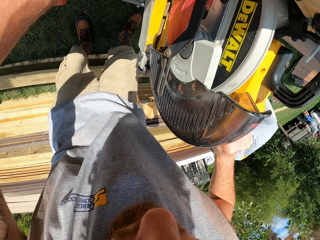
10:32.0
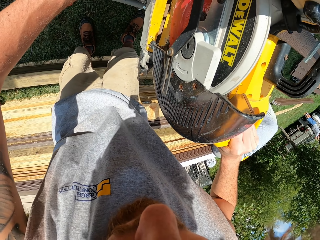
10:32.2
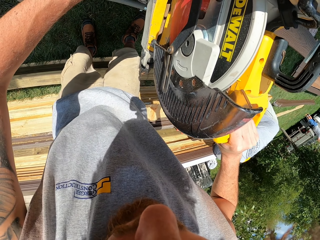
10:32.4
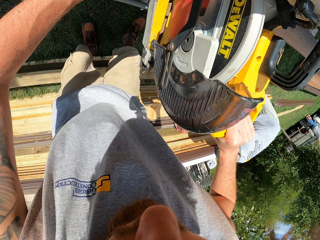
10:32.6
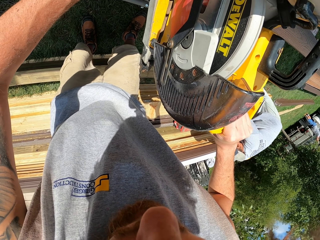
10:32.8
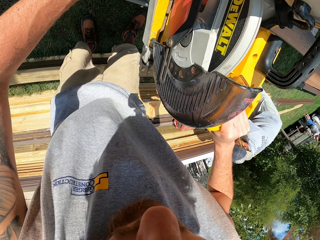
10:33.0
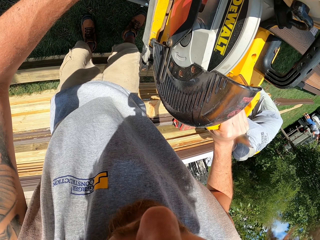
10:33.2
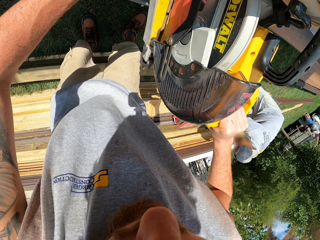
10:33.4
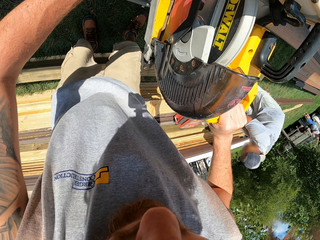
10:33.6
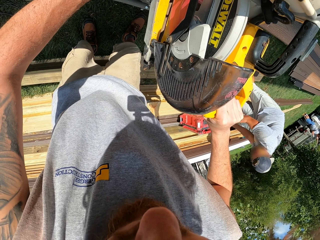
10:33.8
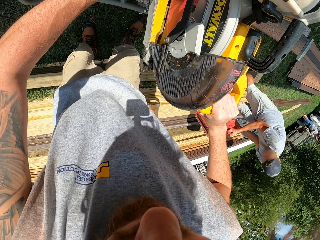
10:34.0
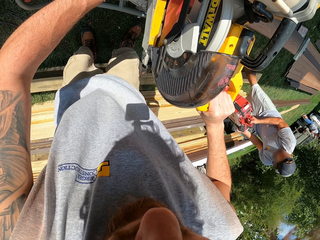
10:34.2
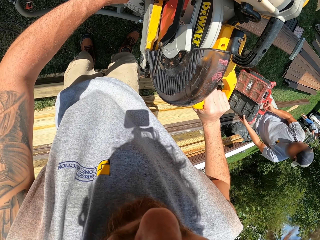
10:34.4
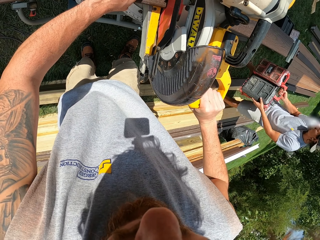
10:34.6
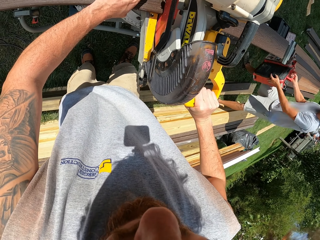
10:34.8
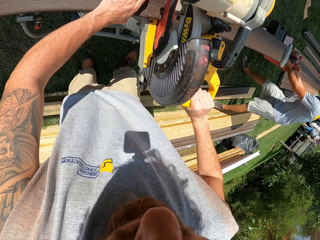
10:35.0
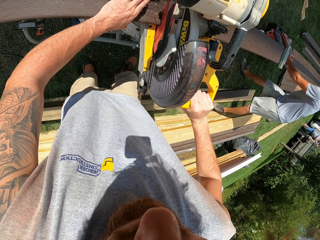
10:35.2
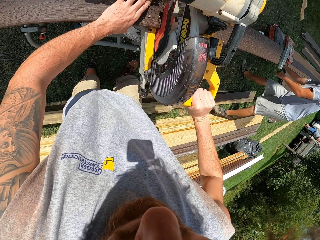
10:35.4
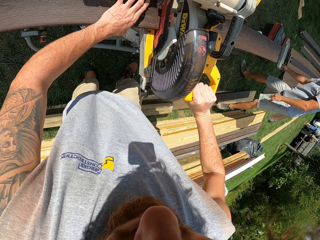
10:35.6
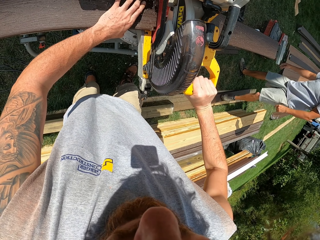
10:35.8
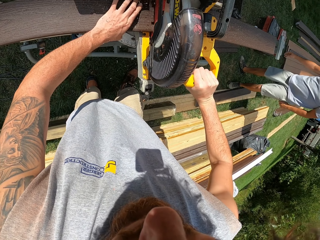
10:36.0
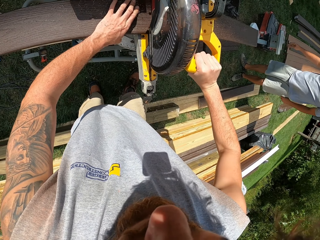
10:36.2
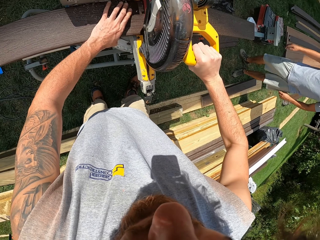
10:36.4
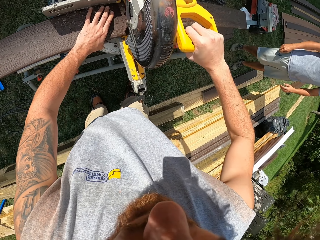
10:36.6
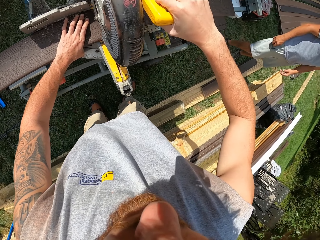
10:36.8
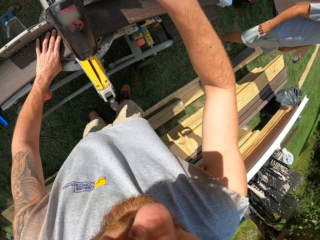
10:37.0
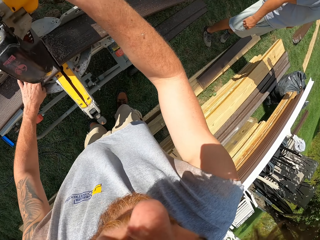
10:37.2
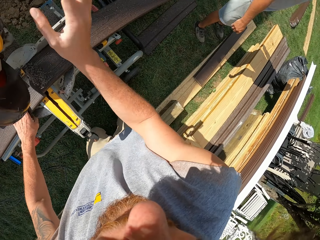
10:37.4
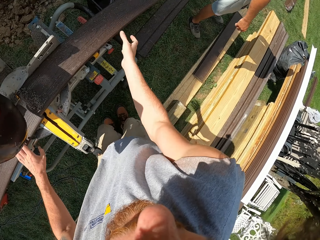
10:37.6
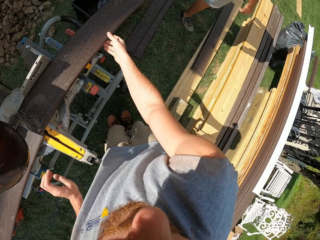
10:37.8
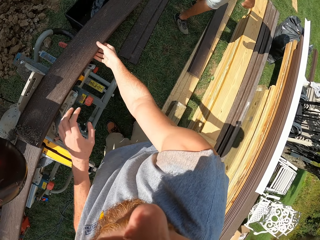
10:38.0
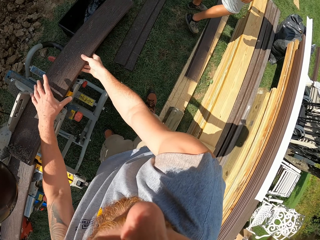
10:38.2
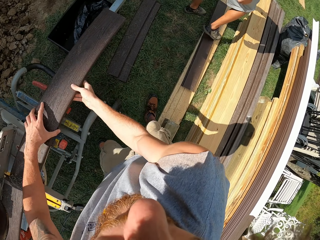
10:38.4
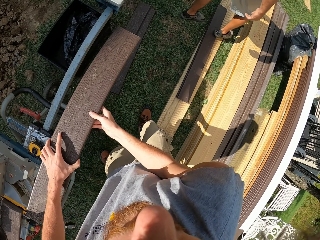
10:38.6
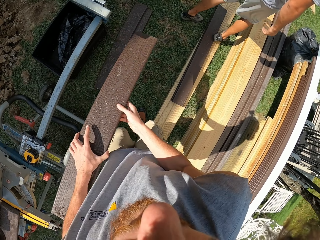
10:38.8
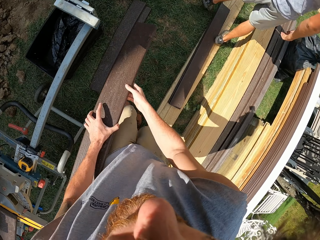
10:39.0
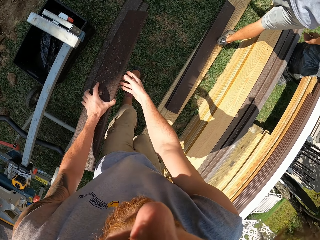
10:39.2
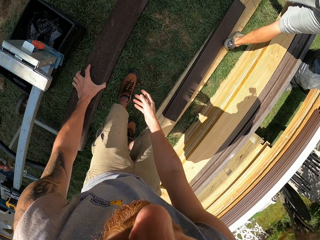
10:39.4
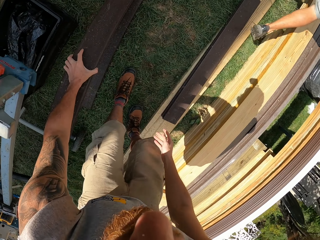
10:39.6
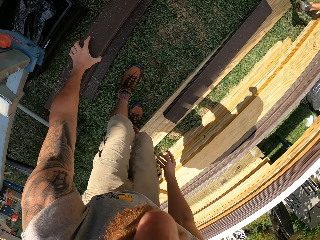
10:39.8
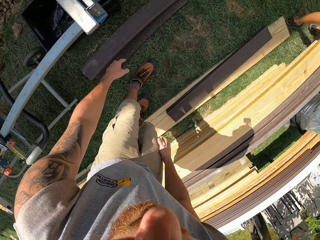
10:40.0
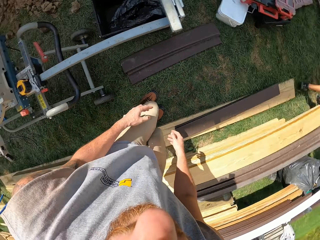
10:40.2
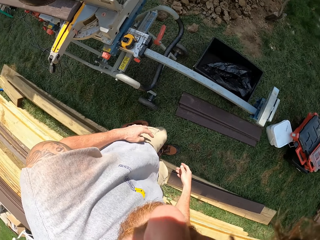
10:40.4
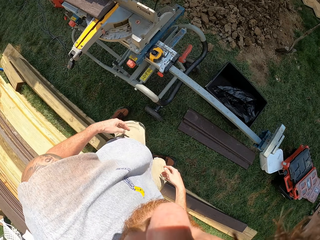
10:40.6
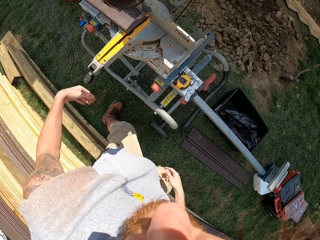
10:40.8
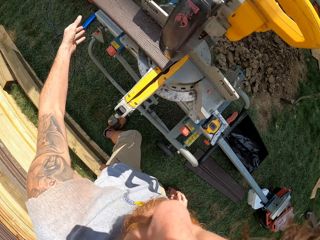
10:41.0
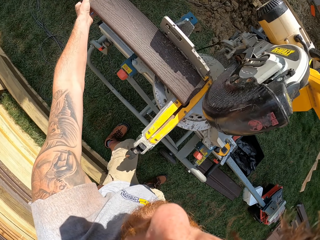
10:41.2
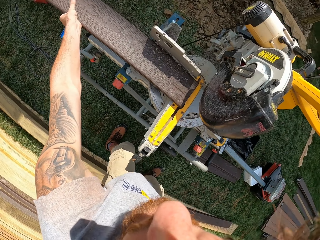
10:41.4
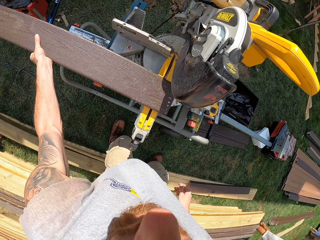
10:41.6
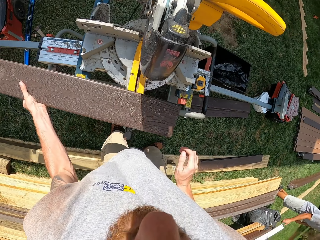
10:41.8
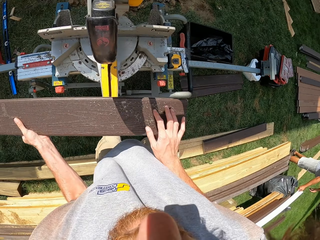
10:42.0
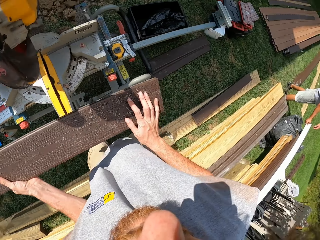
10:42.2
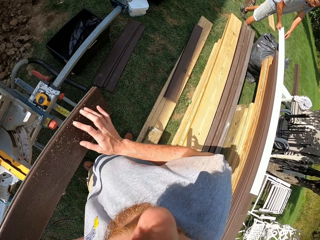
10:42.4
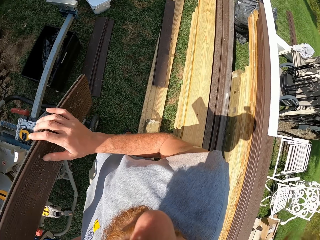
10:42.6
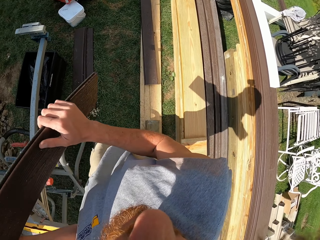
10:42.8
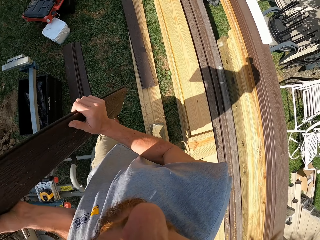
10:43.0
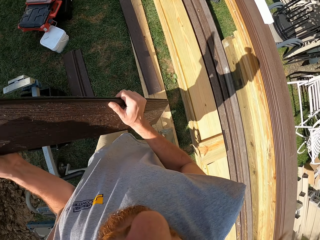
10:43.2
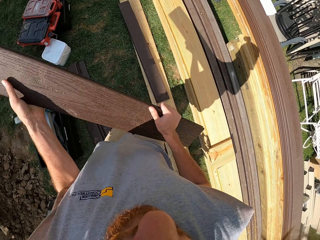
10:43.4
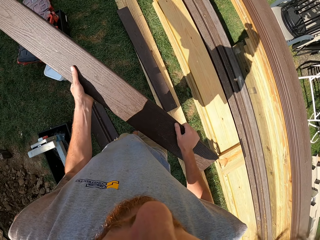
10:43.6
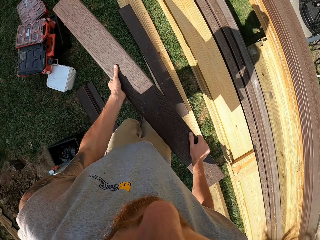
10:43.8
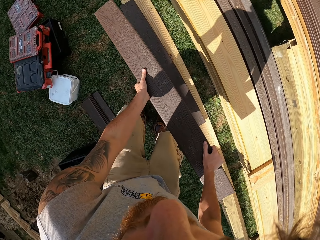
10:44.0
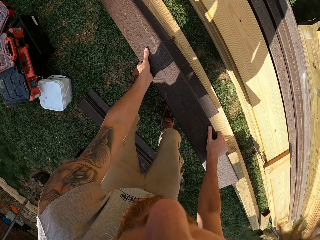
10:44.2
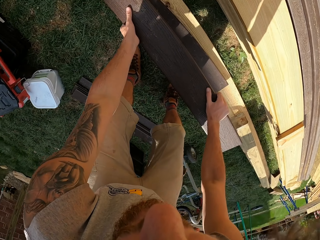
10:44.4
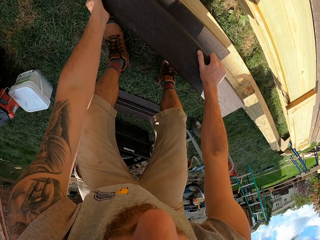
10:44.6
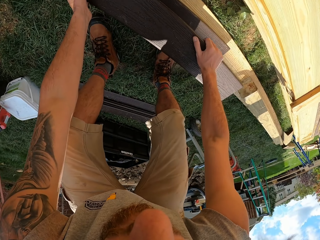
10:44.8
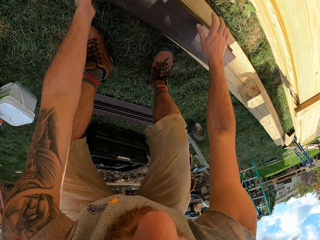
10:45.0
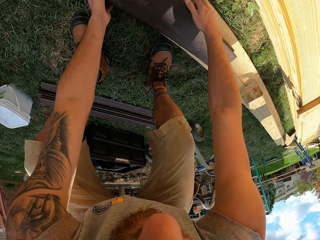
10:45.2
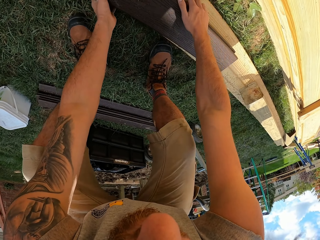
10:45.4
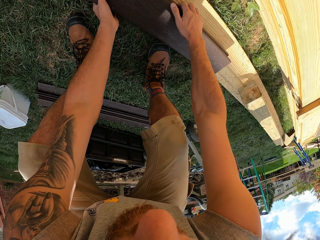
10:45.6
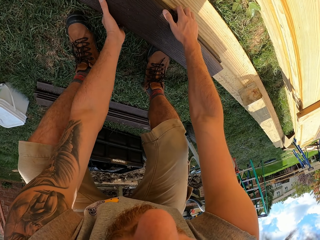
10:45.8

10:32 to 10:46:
The camera wearer cuts wood. They pick the wood. They carry a timber with both hands. They drop the wood. They put the timber on the ground. They pick the wood. They turn around. They carry the timber with hands. They drop the wood. They turn around. They put the timber on the ground.

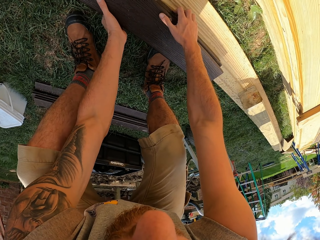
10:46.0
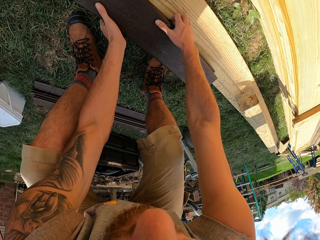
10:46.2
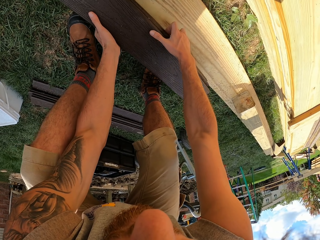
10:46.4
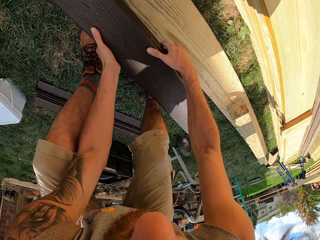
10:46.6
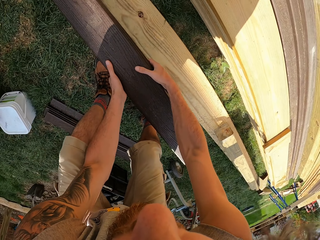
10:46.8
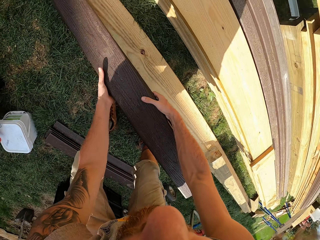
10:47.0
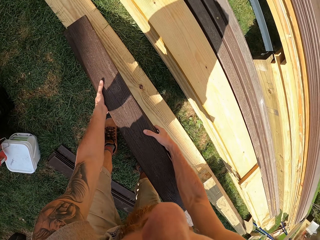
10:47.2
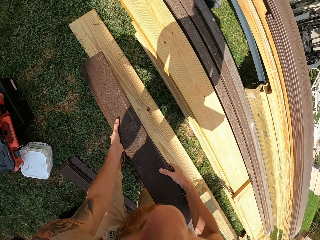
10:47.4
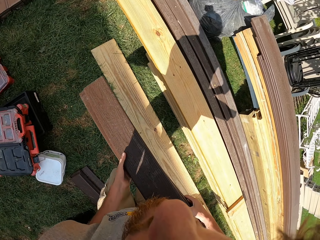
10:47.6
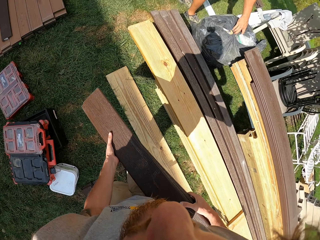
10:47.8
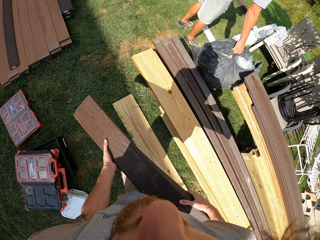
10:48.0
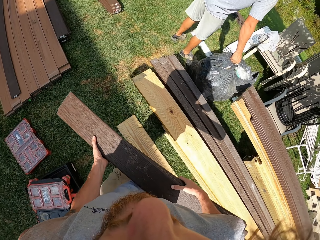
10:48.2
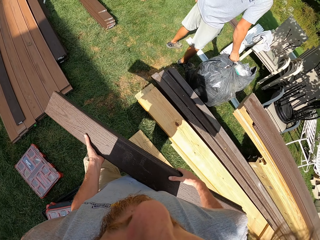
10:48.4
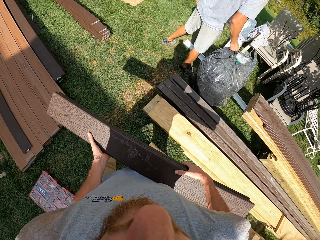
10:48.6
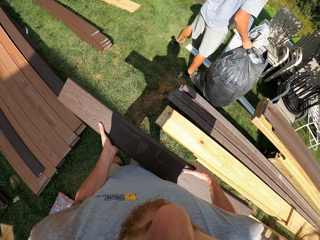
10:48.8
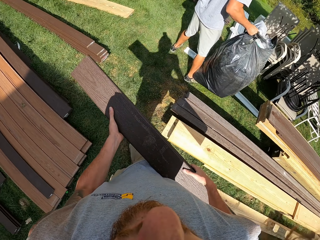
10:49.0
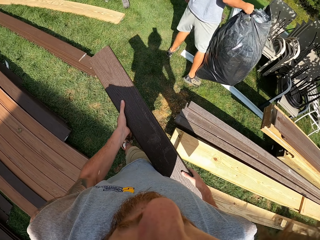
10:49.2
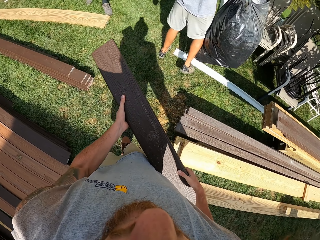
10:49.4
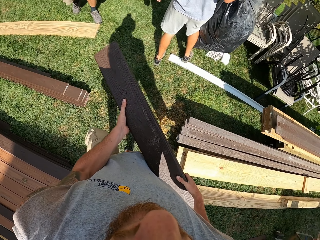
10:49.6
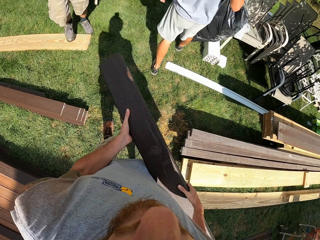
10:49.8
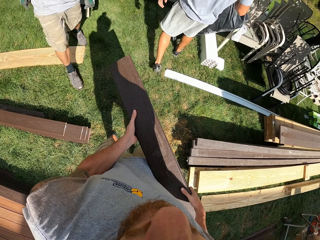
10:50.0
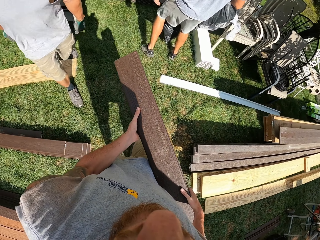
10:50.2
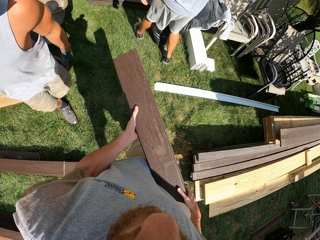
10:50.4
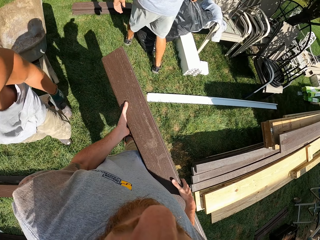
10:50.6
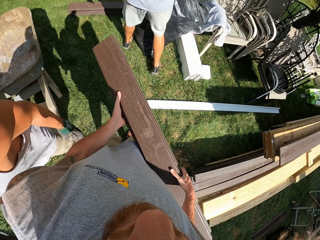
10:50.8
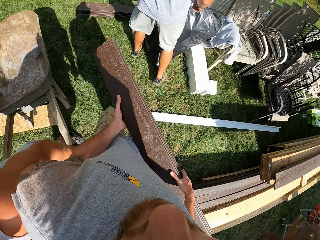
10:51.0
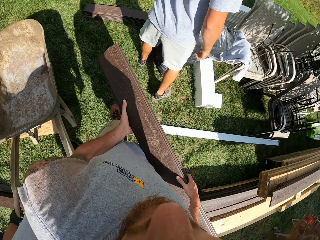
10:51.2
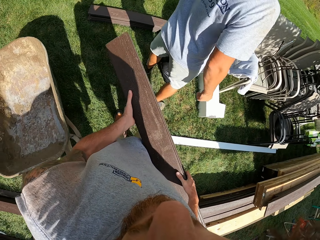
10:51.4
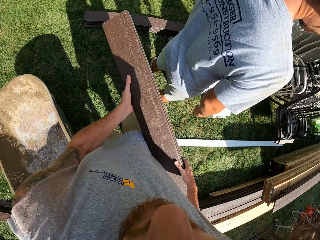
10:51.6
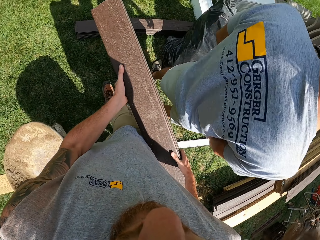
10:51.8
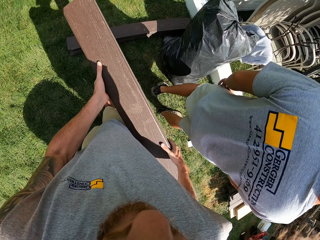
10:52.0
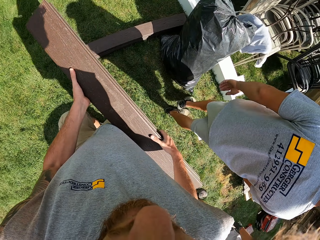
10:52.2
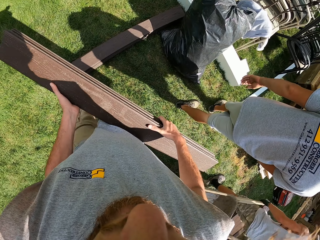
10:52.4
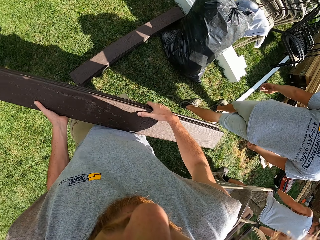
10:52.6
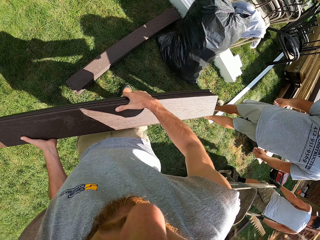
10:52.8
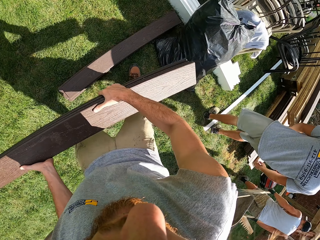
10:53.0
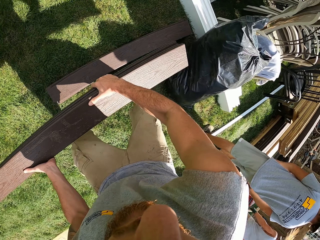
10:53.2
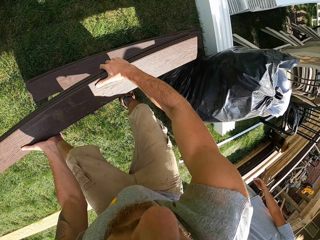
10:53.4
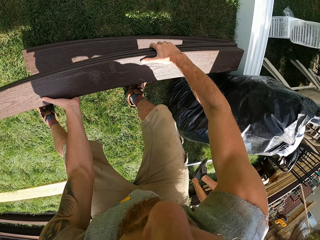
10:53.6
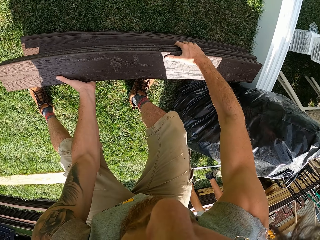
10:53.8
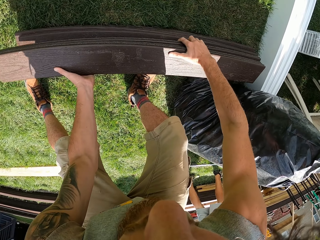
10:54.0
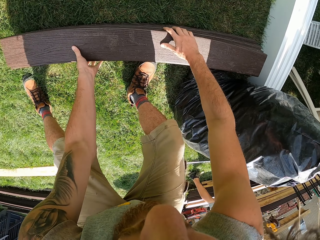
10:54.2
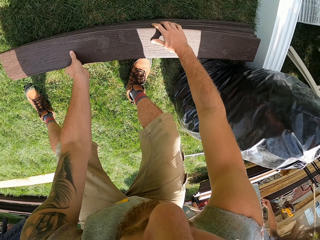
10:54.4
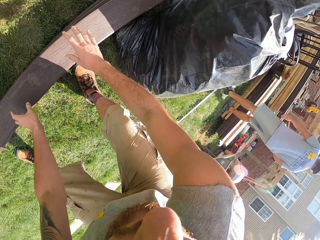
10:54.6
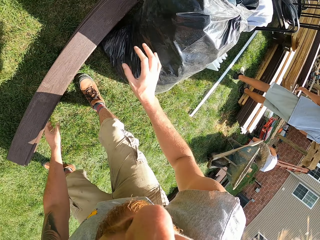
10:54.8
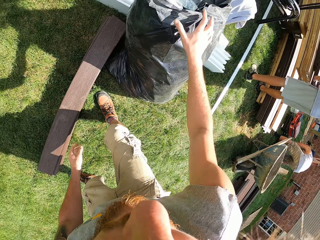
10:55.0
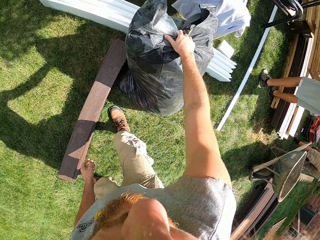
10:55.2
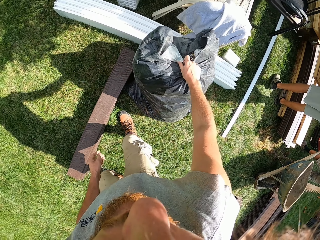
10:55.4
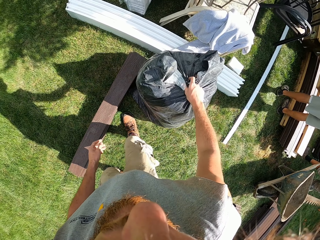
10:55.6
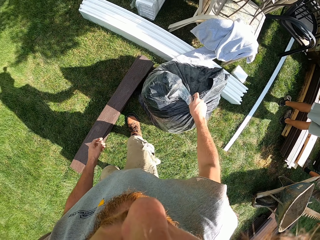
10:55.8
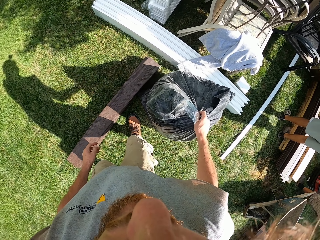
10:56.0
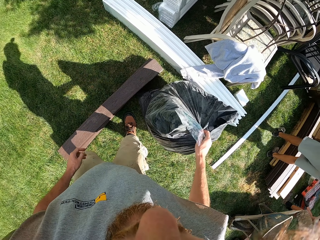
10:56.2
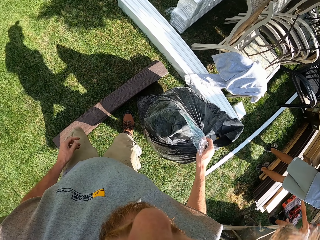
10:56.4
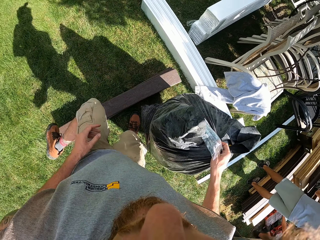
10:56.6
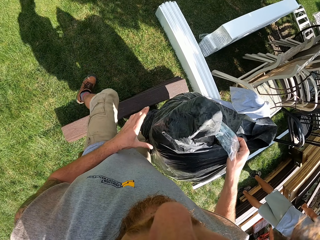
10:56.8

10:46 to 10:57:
The camera wearer picks wood. They carry a timber with hands. They walk around. They drop the wood. They put the timber on top of others. They pick a bag of something. They hold on a plastic bag.
